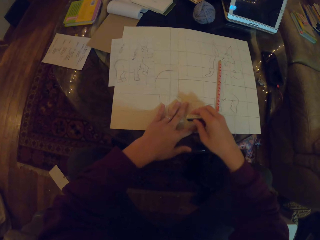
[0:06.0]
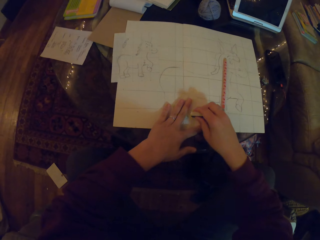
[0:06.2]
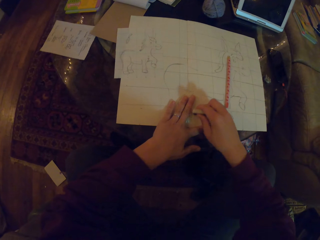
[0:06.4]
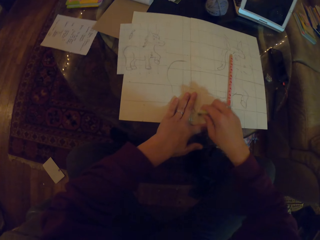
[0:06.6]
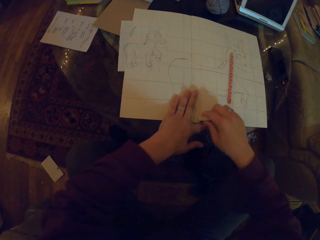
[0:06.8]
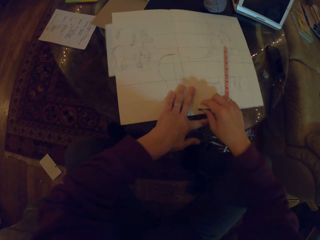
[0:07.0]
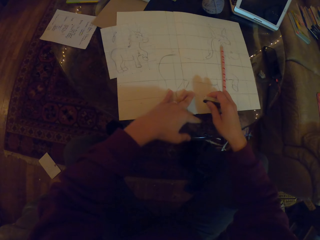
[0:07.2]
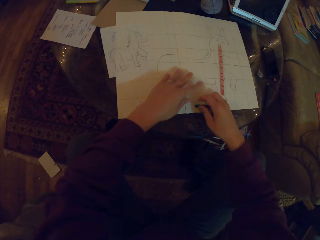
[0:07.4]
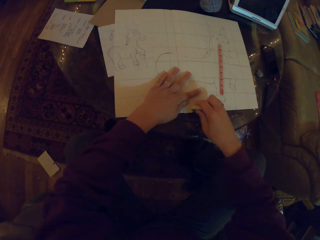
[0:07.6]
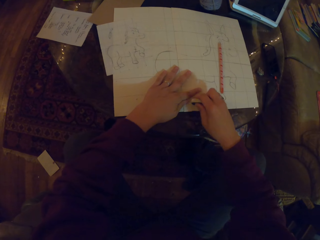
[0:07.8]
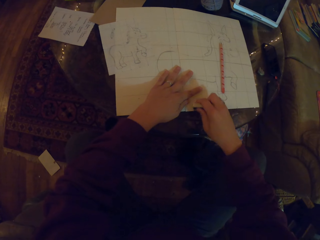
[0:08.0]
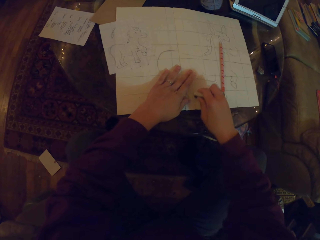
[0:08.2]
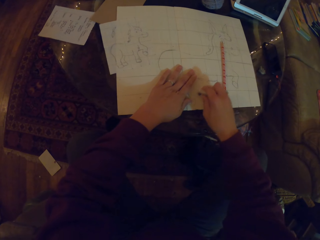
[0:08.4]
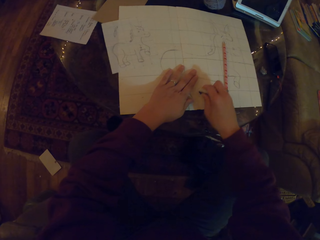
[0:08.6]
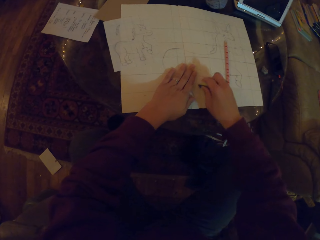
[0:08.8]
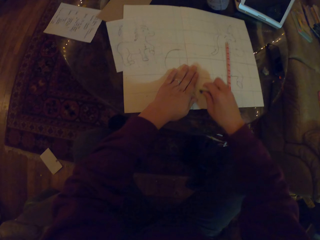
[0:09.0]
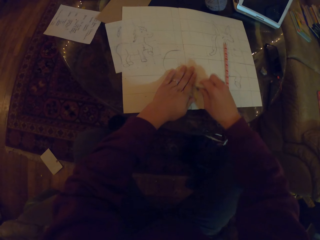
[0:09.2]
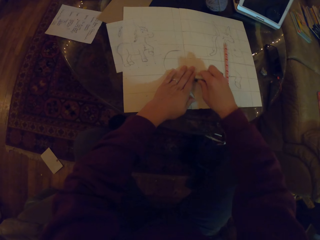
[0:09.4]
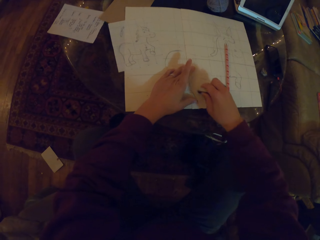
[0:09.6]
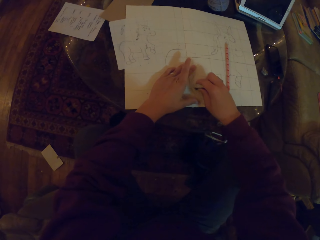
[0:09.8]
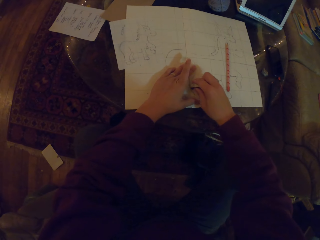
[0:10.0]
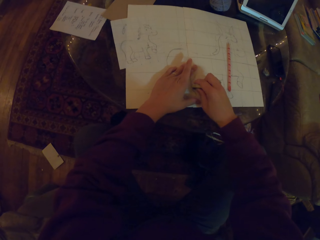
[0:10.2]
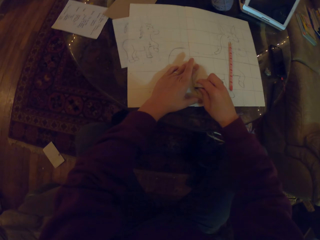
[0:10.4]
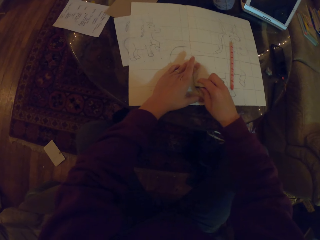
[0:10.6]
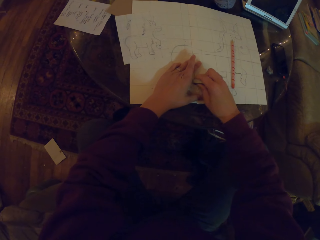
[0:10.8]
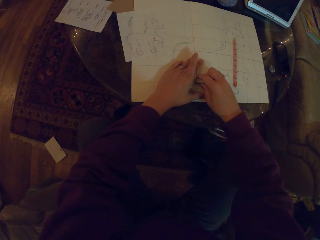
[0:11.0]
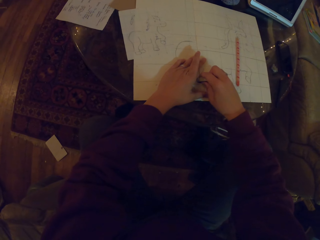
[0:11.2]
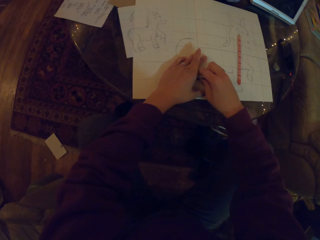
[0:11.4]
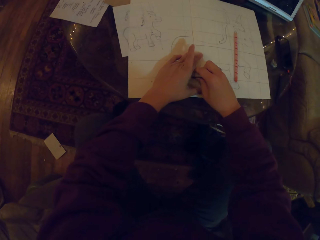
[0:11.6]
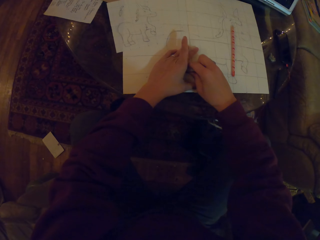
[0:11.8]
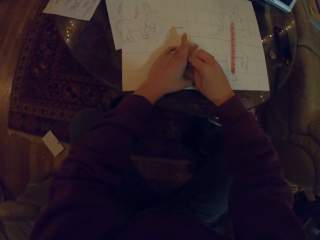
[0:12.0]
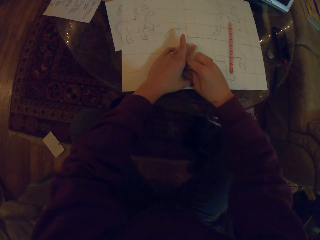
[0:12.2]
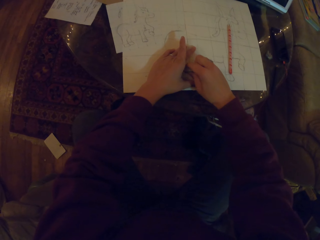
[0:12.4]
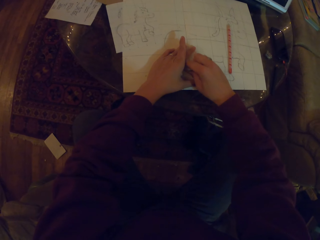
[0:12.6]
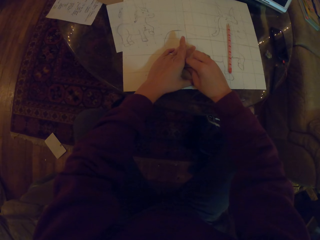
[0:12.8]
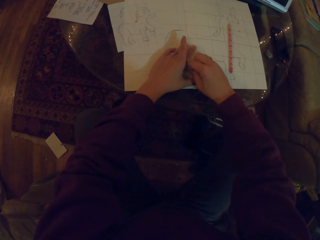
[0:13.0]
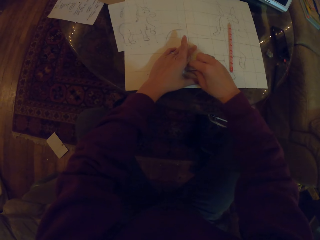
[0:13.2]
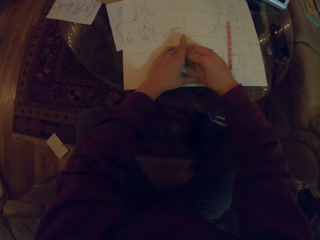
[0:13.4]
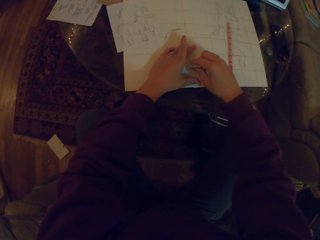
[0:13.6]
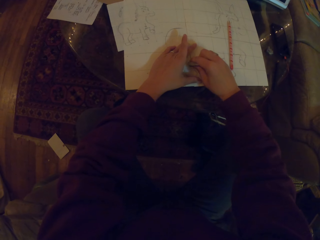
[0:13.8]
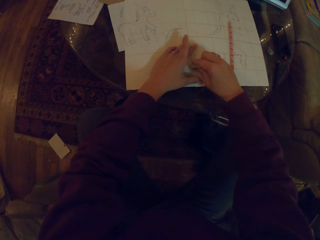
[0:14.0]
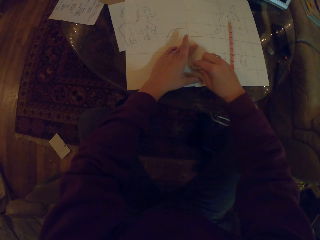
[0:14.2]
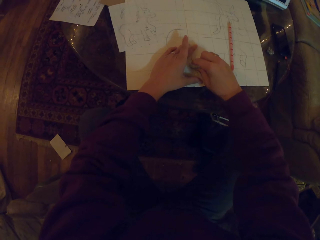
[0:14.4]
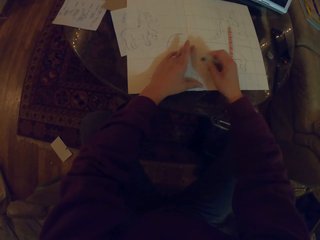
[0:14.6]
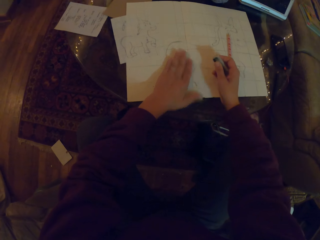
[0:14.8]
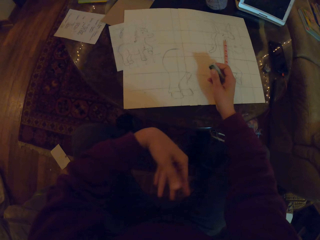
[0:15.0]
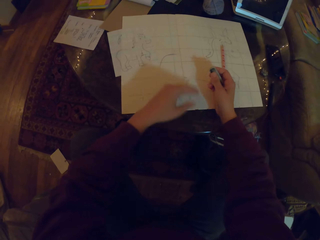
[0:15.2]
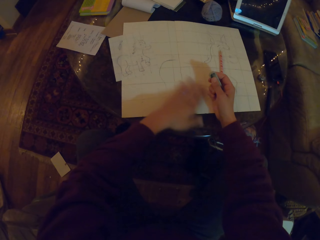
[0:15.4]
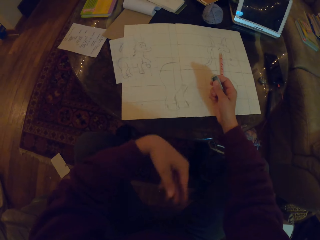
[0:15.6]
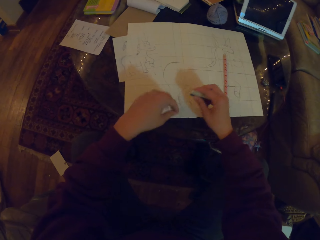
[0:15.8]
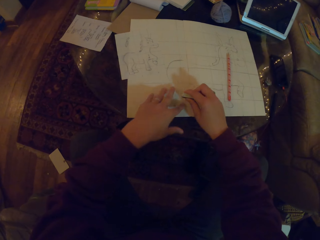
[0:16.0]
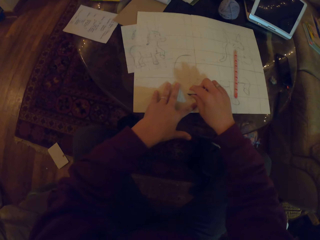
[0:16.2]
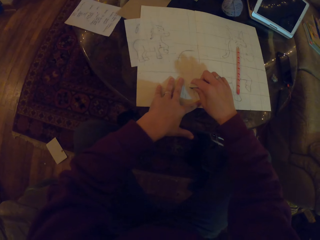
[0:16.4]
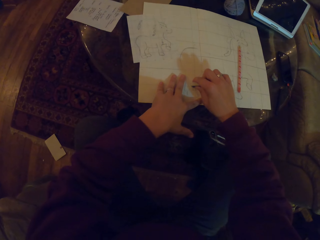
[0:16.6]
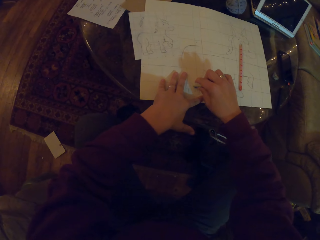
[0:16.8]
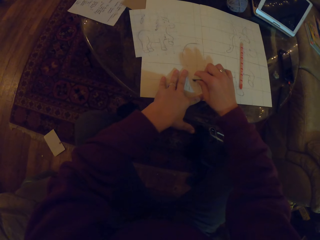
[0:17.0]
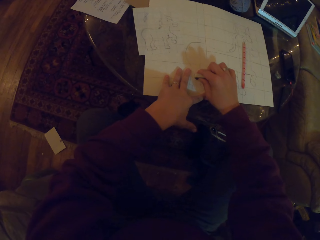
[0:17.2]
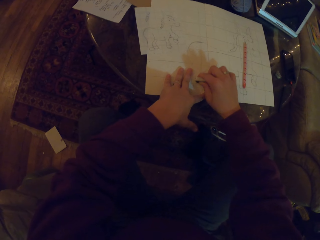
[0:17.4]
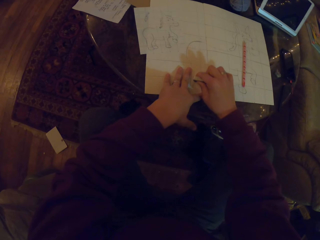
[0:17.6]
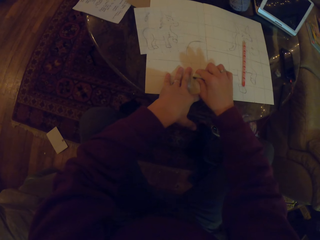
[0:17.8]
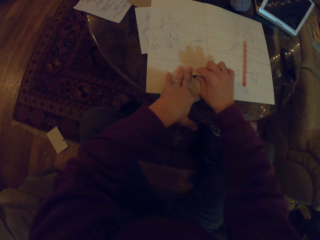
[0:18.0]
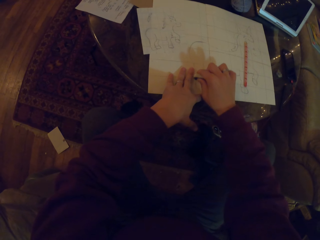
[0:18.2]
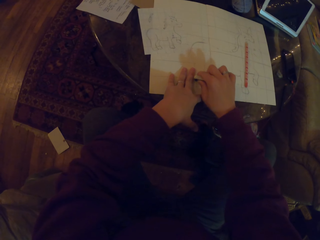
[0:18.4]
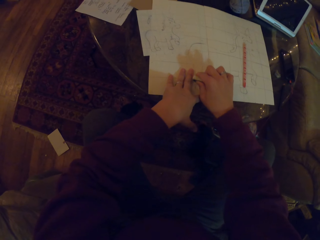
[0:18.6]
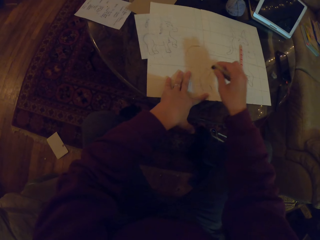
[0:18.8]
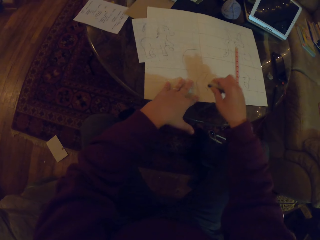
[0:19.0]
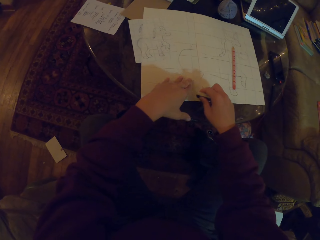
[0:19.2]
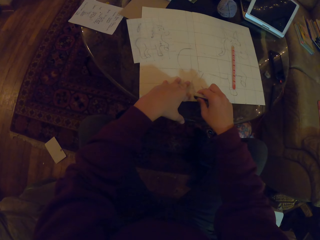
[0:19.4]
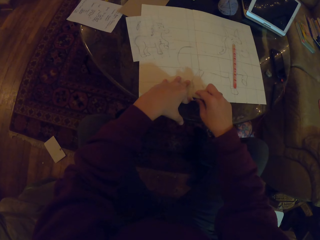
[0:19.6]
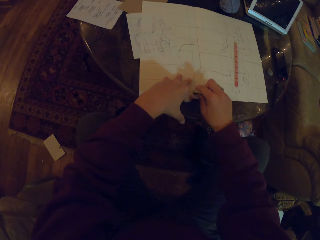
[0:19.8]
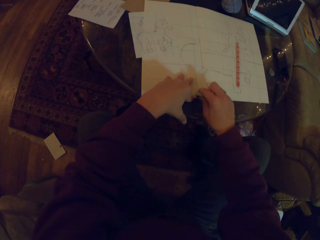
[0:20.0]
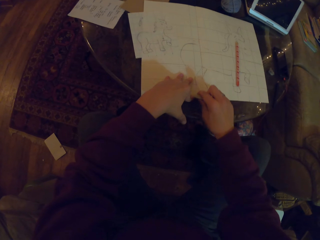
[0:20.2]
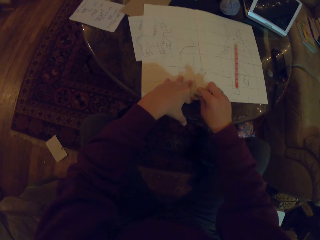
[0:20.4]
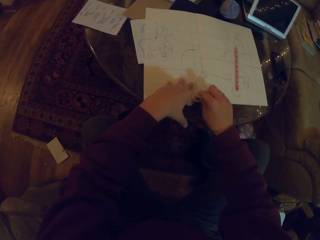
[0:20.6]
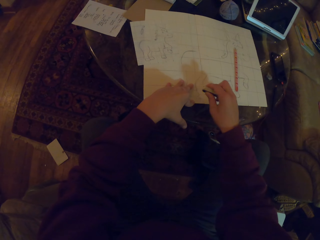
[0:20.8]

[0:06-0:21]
The camera wearer rubs the drawing with a rubber. They wipe the rubber dirt. They rub the drawing.

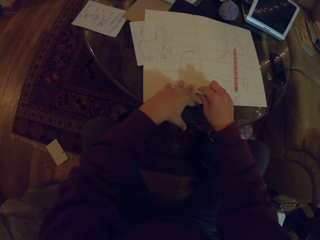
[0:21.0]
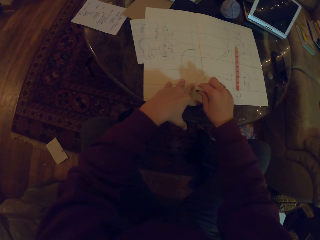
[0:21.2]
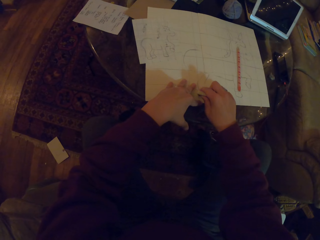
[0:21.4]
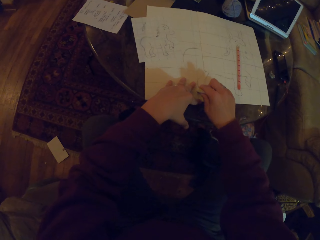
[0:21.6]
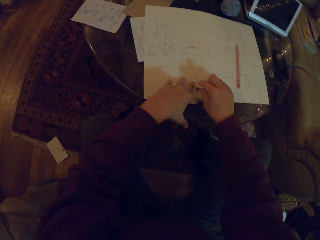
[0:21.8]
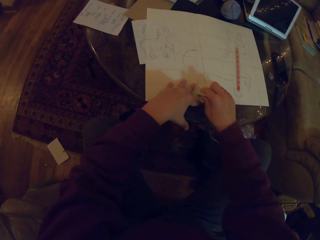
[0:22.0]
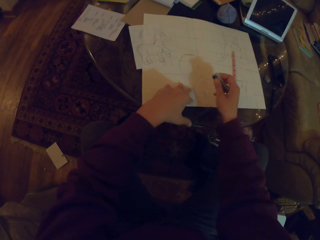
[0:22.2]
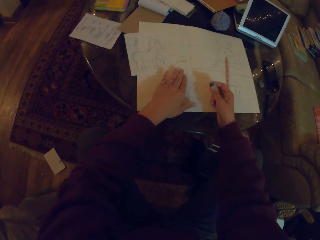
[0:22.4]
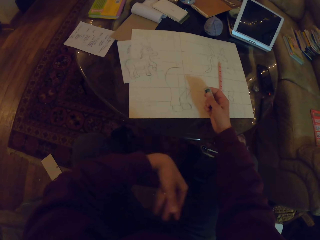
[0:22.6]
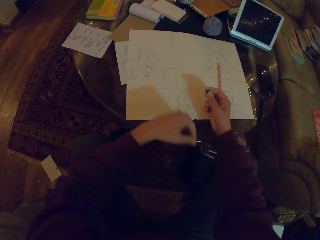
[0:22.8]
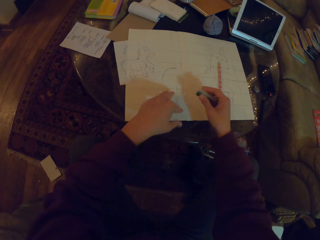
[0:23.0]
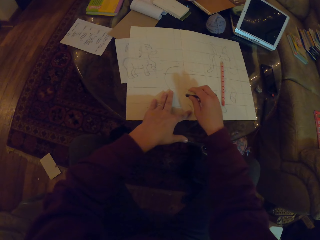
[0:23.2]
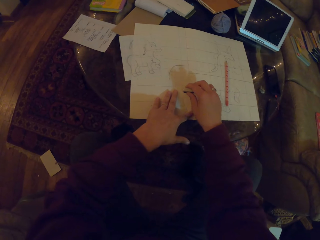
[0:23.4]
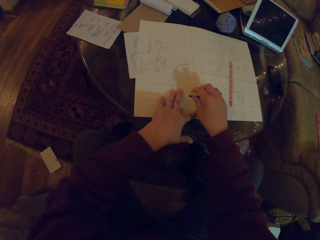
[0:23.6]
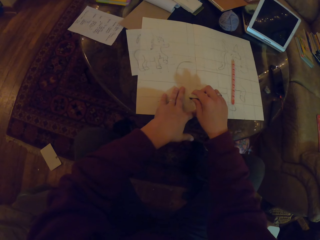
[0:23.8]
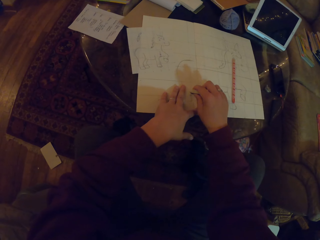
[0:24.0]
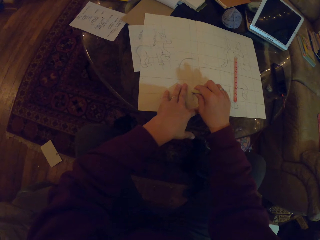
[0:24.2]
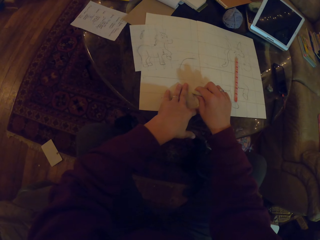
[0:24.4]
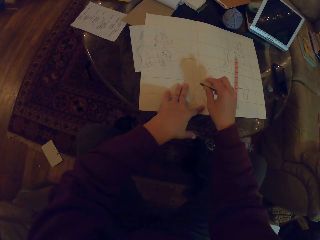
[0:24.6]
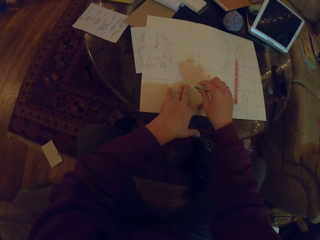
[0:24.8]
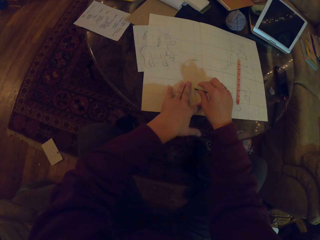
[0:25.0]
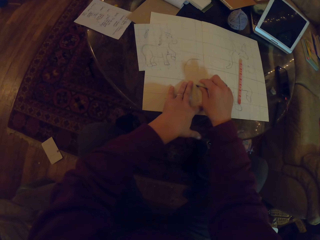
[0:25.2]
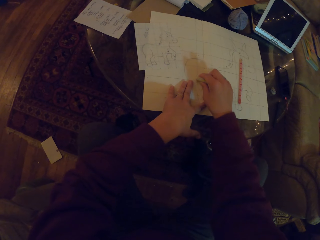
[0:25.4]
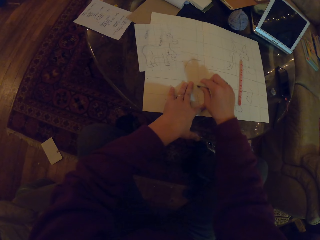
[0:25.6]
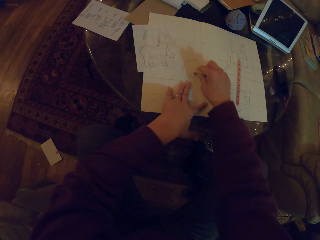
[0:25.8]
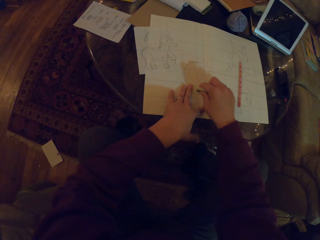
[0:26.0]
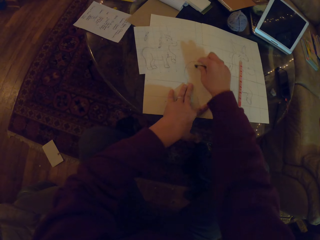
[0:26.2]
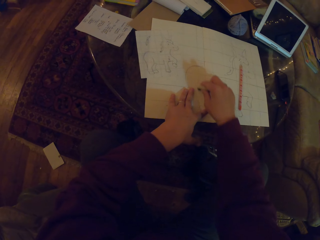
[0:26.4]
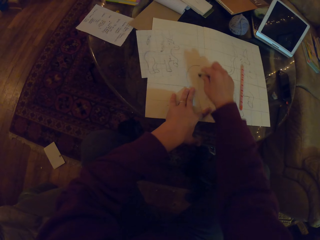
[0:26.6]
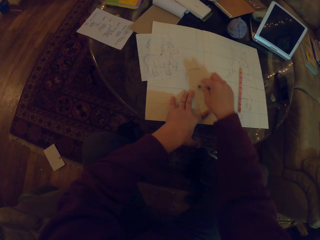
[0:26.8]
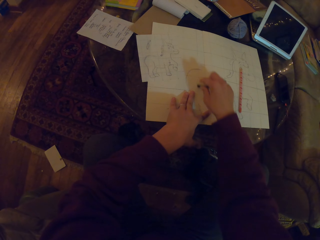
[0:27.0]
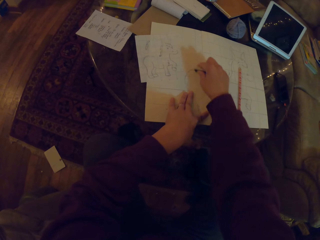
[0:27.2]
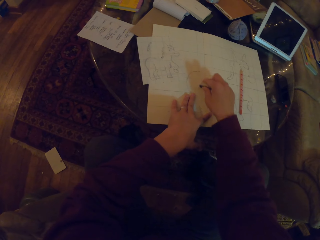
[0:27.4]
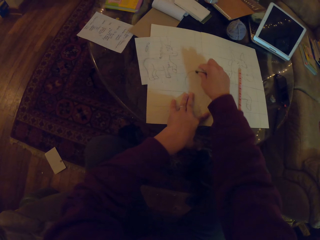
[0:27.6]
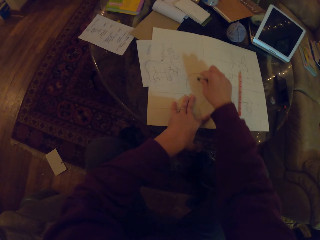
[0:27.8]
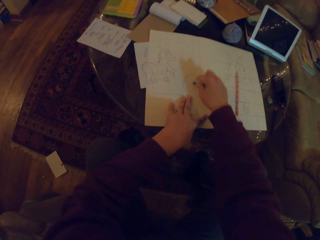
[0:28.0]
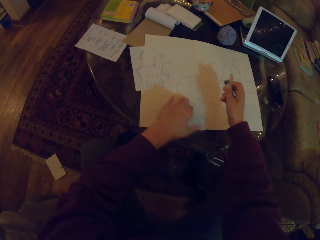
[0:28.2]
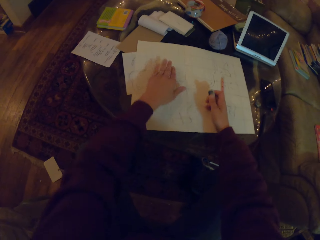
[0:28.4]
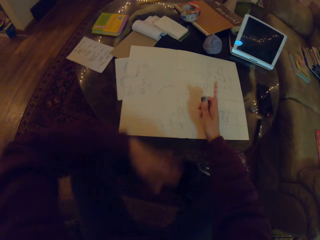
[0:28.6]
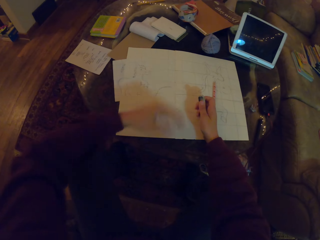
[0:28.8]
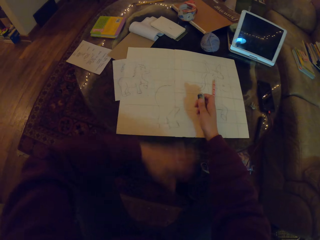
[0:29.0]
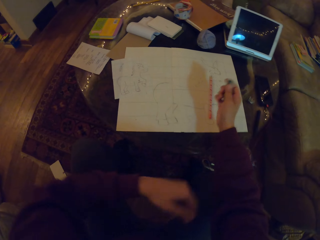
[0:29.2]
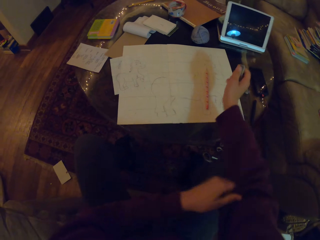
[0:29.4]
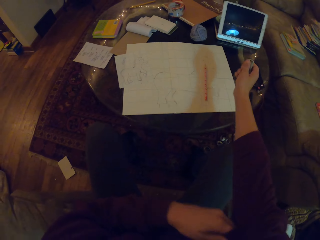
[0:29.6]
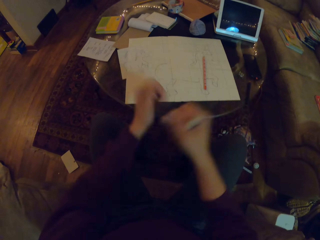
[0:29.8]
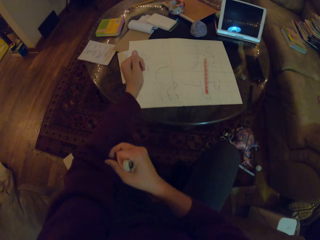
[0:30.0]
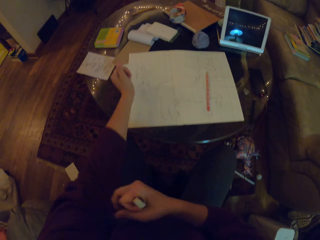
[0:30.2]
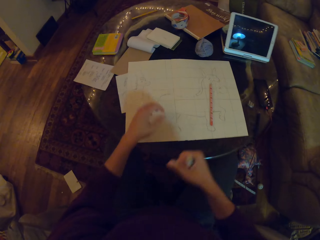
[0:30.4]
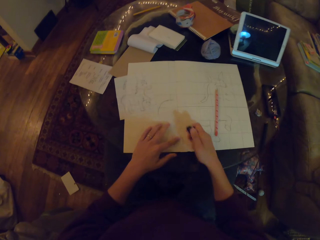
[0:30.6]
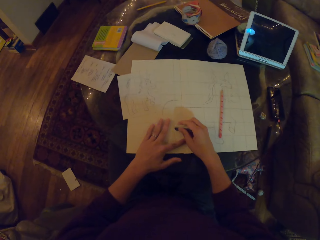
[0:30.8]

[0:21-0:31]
The camera wearer wipes the rubber dirt. They pull the shirt.
